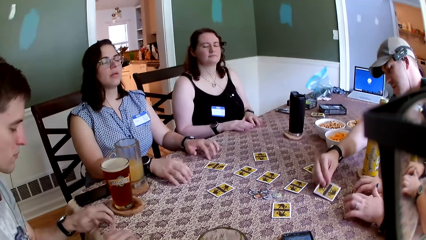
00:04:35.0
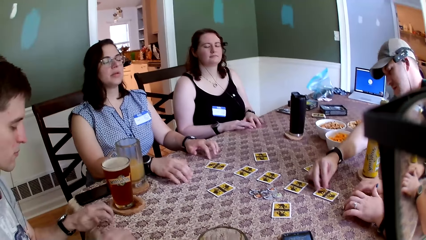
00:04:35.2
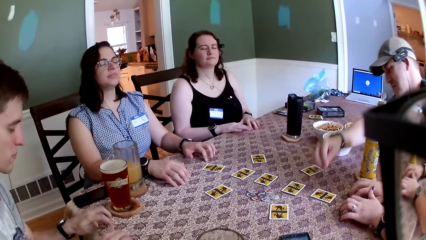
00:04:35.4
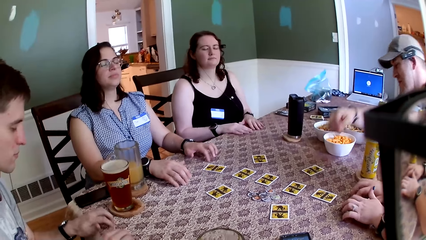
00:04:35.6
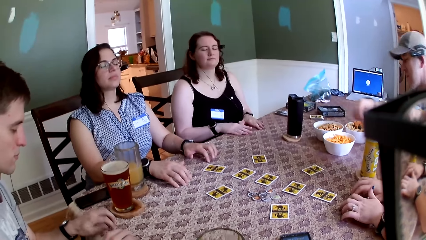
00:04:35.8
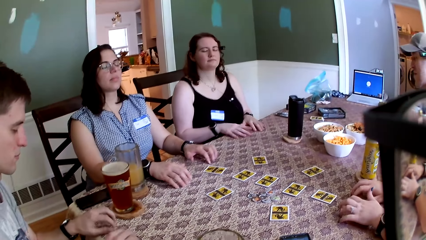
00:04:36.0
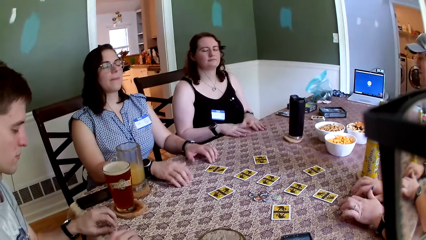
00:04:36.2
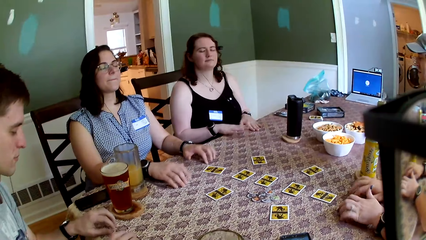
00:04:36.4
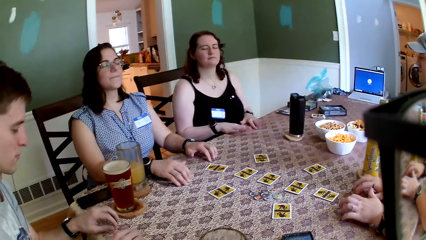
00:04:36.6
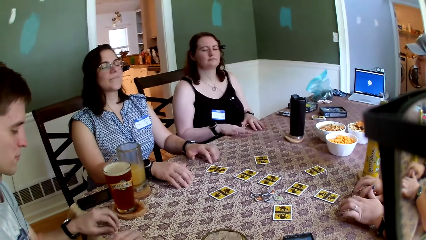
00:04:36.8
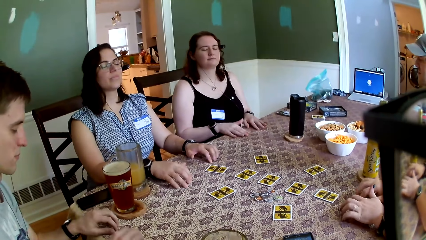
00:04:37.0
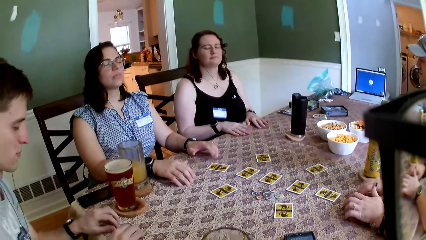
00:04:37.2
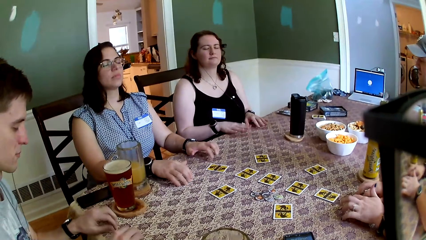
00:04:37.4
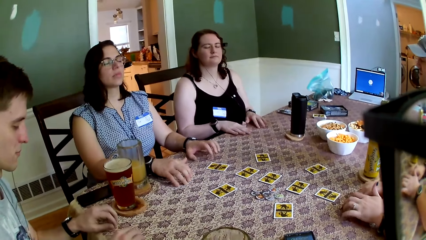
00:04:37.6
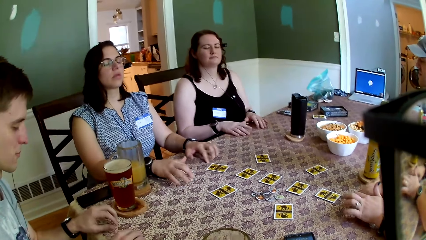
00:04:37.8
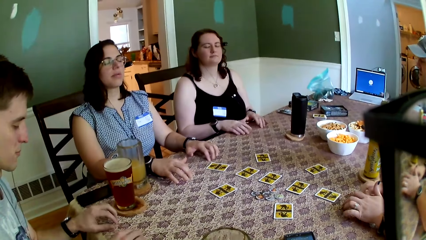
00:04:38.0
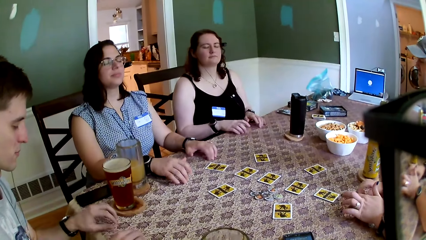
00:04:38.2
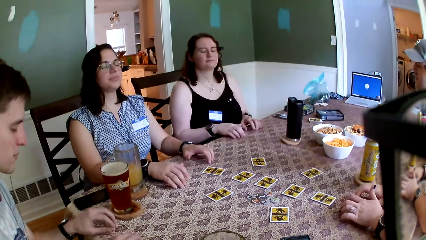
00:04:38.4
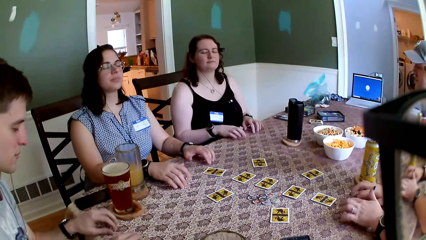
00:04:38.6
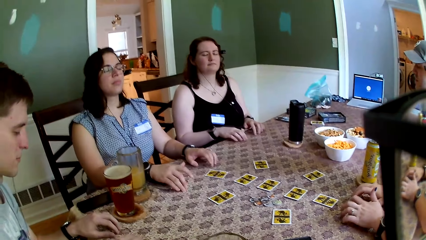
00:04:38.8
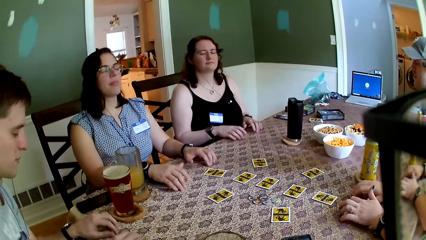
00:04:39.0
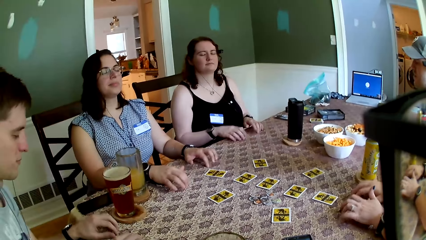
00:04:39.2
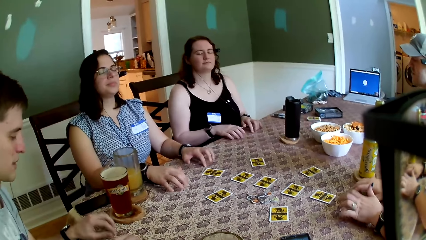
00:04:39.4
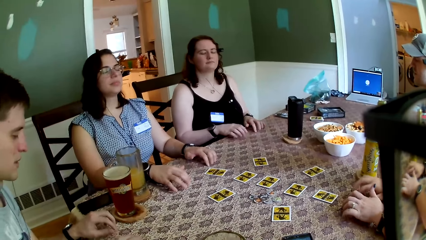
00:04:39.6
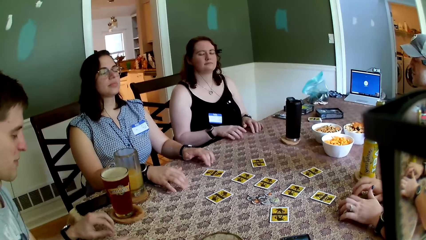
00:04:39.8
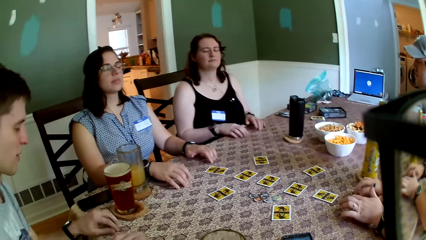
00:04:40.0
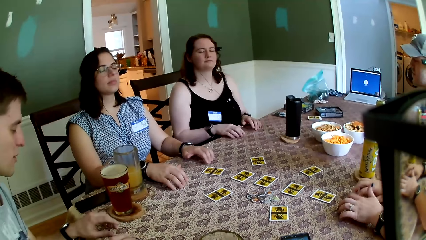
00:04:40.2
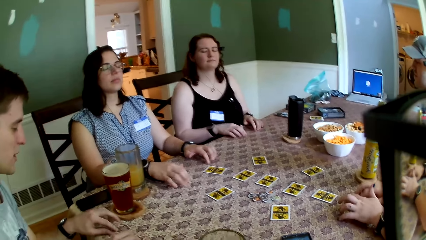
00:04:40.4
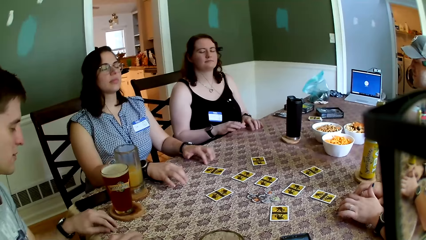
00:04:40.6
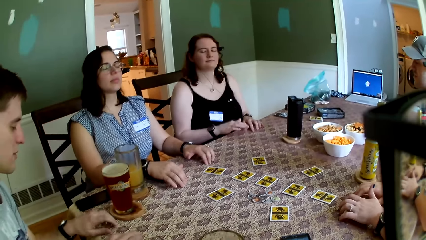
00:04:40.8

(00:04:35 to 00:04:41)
The man drops the card with his right hand.

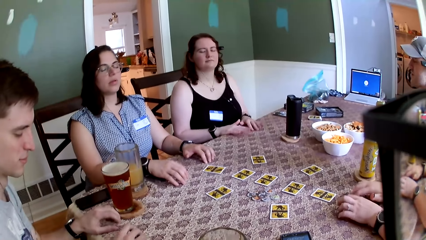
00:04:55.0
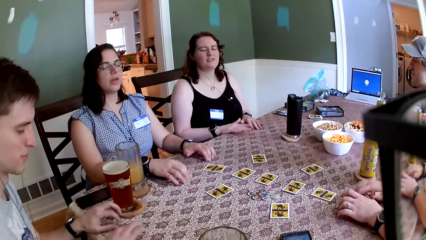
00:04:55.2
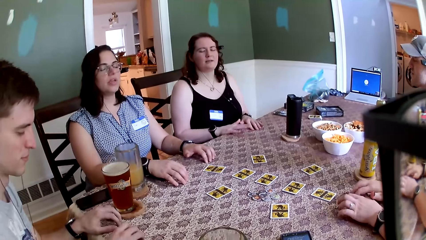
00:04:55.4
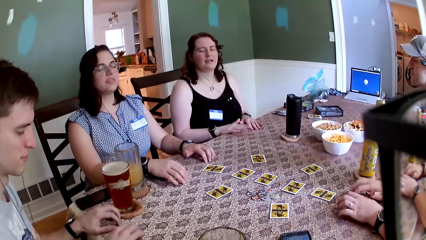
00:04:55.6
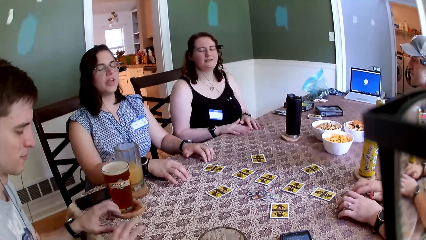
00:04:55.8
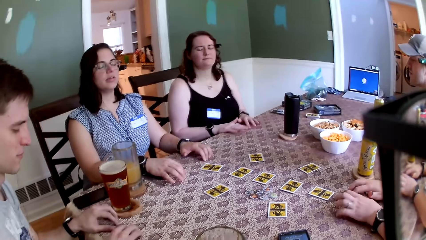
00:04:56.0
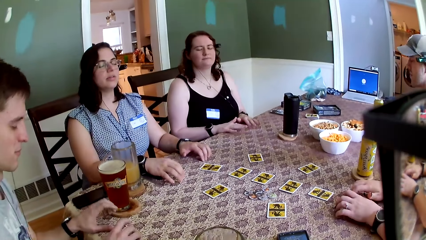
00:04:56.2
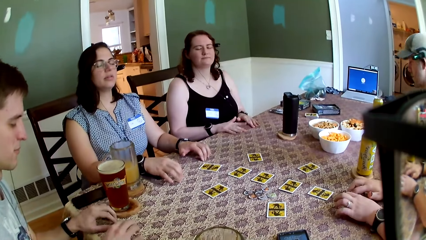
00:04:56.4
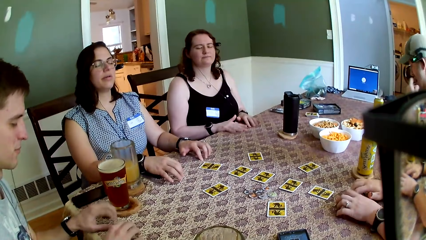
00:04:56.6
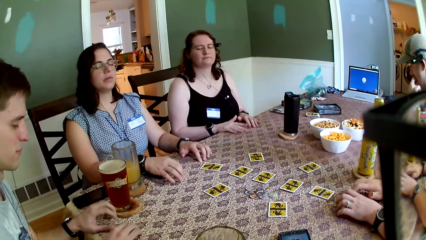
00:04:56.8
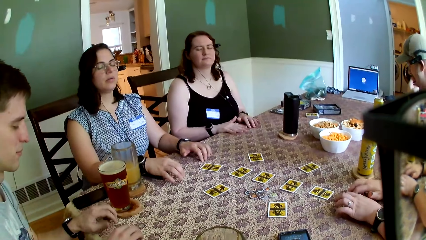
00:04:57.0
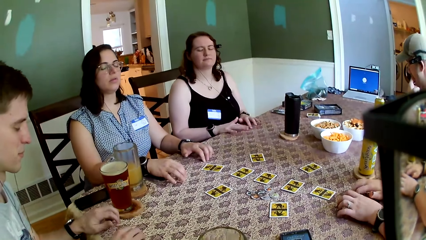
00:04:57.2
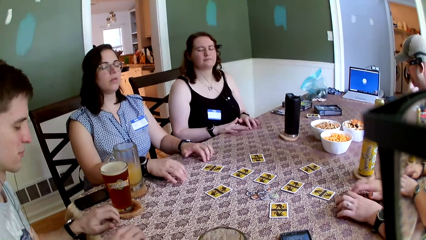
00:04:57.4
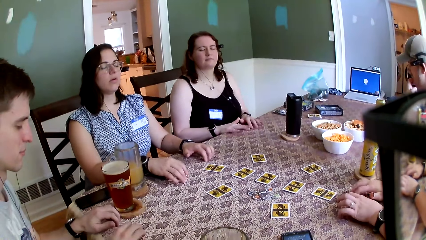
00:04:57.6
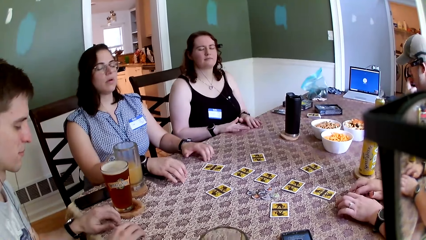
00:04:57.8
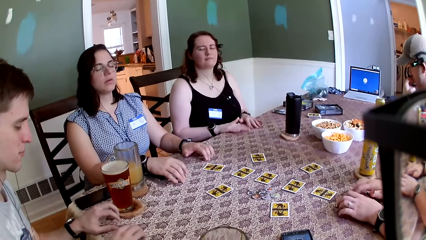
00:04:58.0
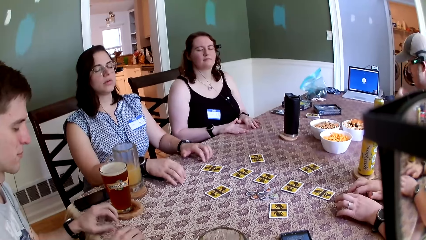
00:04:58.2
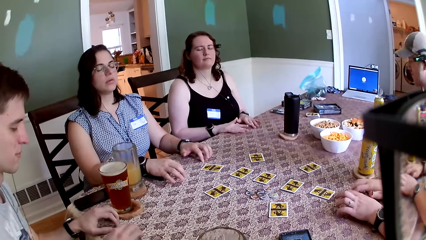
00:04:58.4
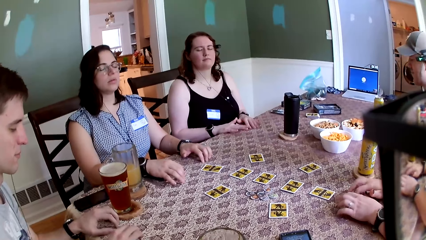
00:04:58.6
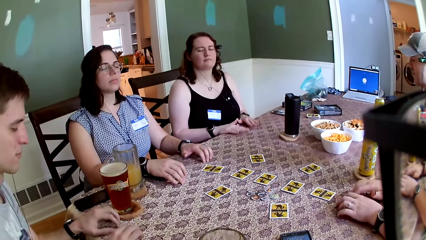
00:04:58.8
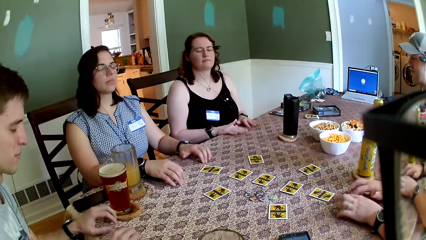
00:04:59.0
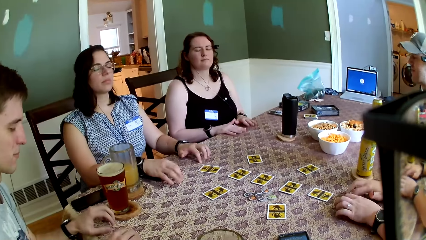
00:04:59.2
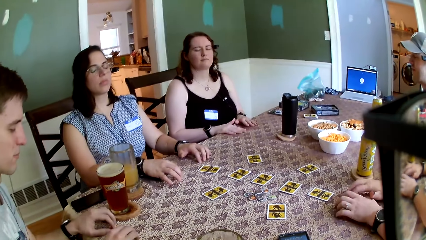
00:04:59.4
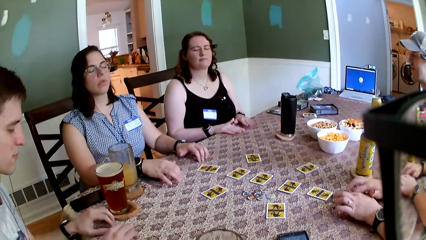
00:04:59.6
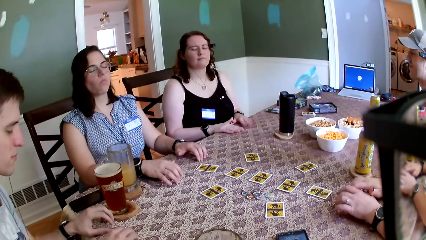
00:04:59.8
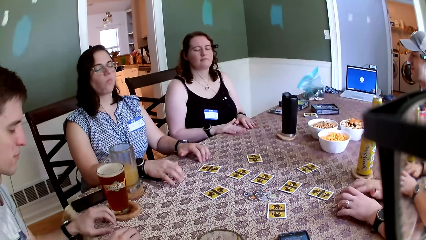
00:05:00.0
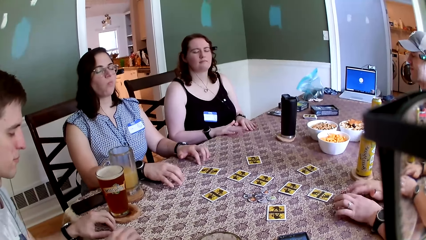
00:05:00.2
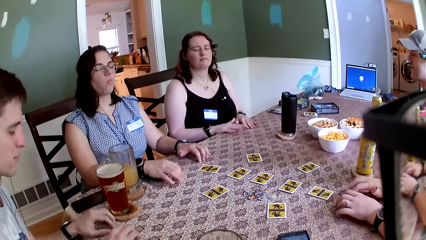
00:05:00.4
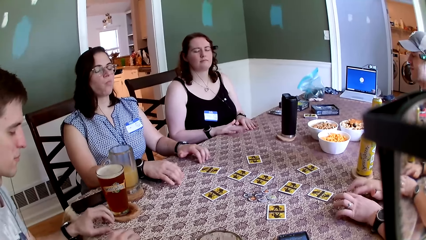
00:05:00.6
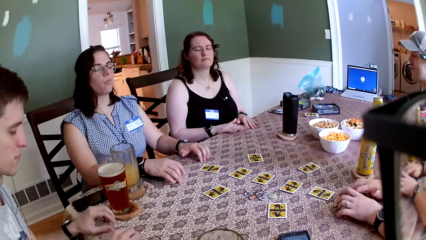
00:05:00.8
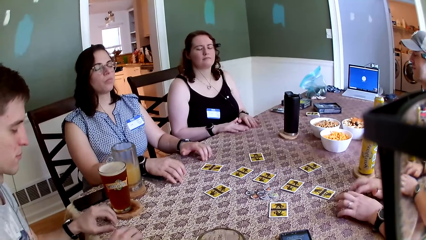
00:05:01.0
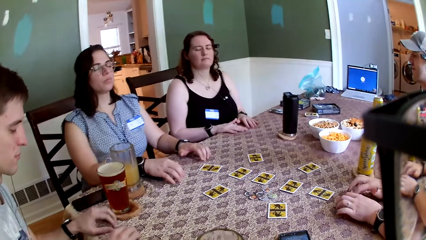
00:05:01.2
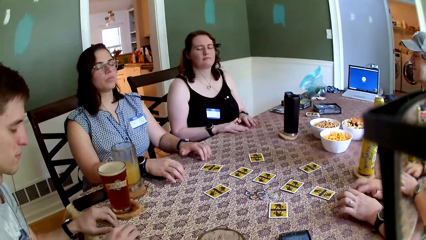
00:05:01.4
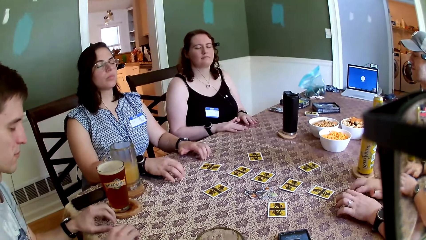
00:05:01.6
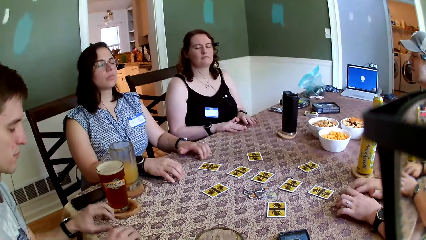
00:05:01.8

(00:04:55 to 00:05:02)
The man touches his lip with his left hand.

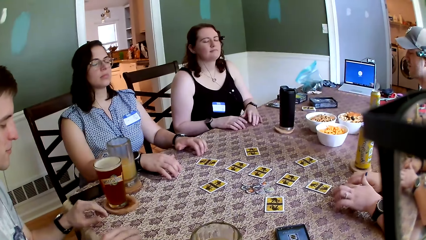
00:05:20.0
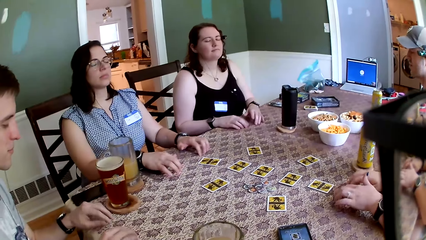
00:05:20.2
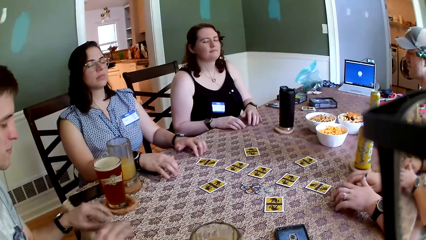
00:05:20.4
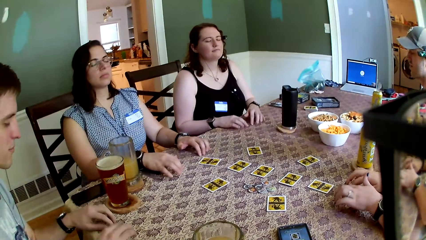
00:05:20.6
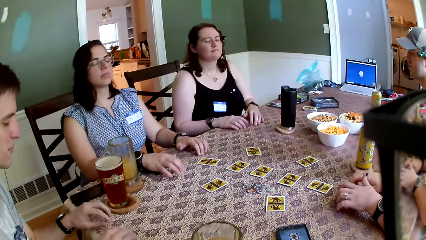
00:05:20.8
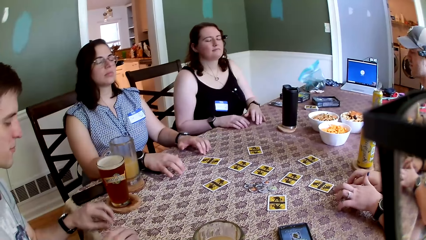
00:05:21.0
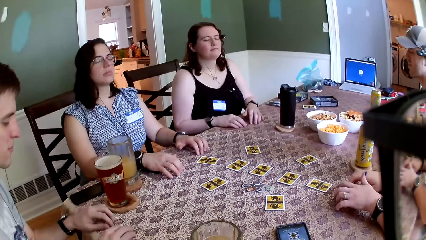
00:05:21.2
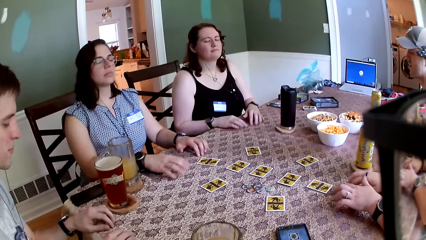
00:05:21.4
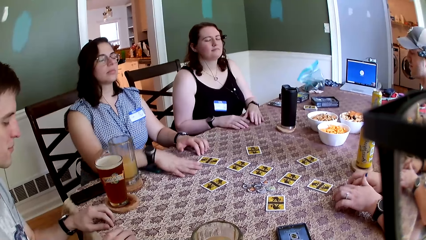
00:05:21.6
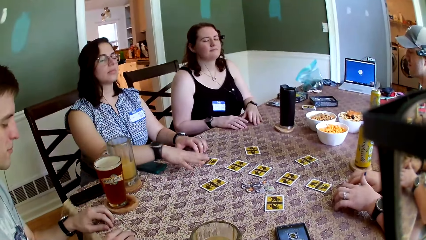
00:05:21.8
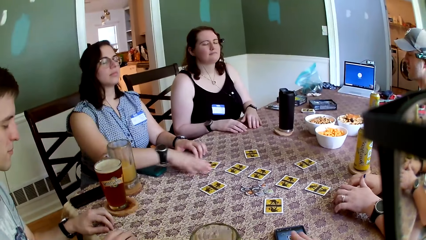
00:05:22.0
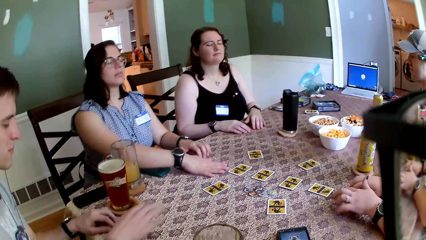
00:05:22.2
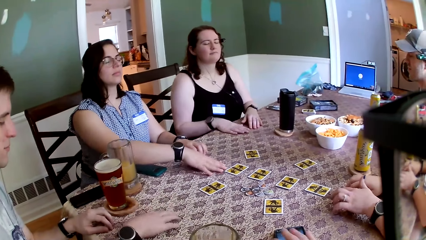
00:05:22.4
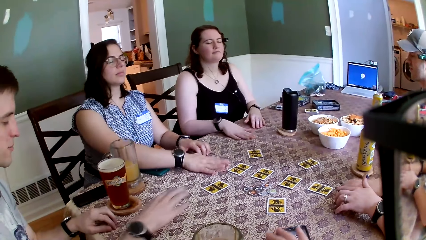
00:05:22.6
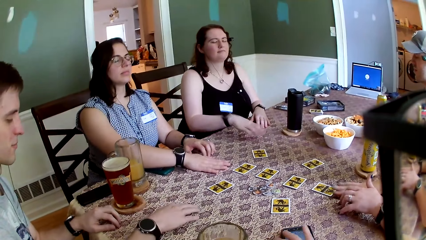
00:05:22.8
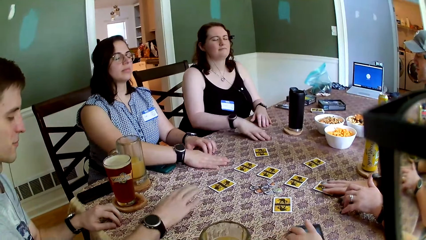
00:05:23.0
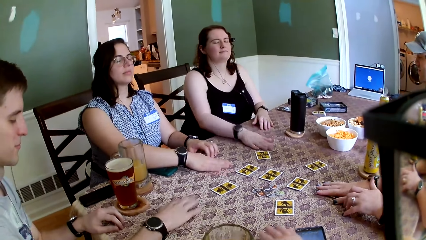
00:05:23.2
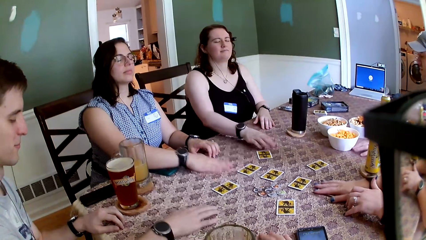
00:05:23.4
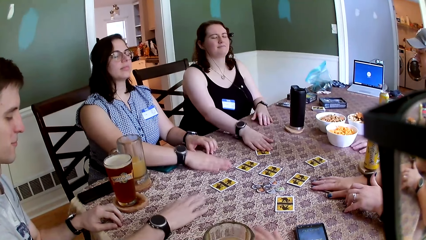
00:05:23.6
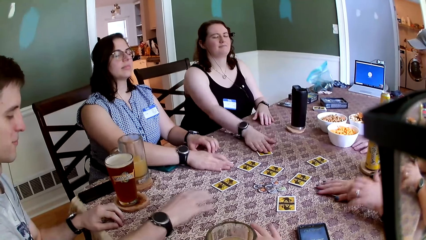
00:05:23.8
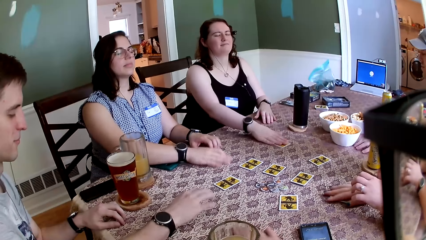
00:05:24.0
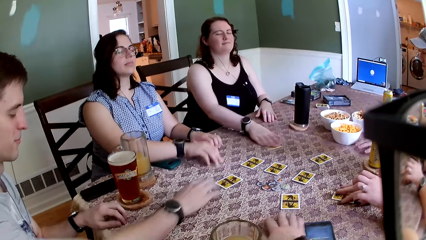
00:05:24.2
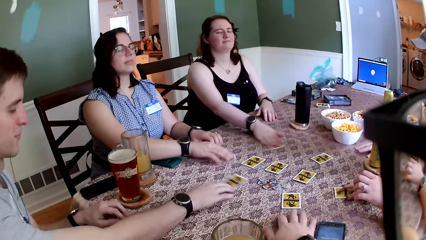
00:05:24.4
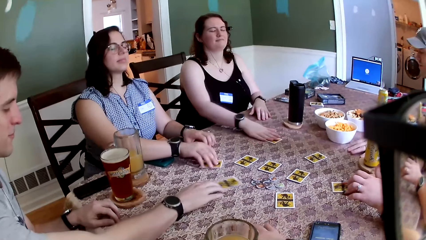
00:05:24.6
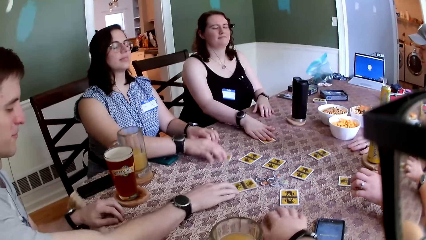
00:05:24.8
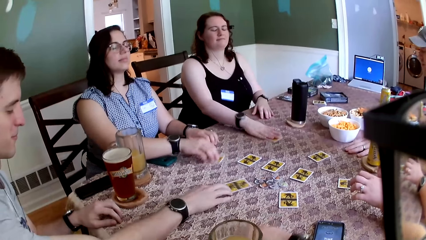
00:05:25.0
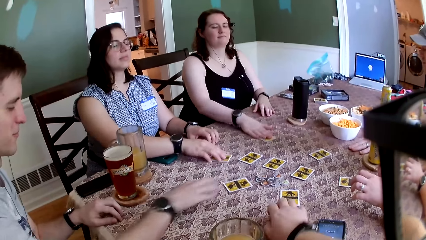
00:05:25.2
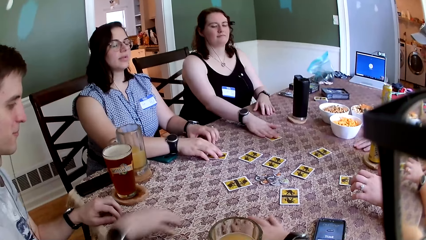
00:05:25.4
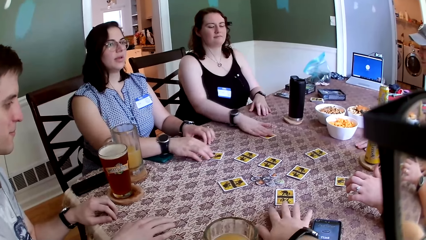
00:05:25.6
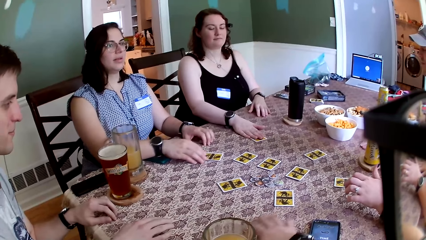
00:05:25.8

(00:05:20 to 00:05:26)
A woman touches a card from the table with her right hand. The camera wearer touches a phone on the table with his right hand. Another woman touches a card on the table with her right hand. A man touches a card on the table with his right hand. The camera wearer rubs the card on the table with his right hand. The first woman rubs the card on the table with her right hand. The man rubs the card on the table with his right hand. The other woman rubs the card on the table with her right hand. The man removes his right hand from the card on the table. The camera wearer touches the cards.
